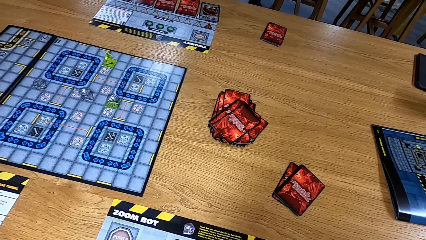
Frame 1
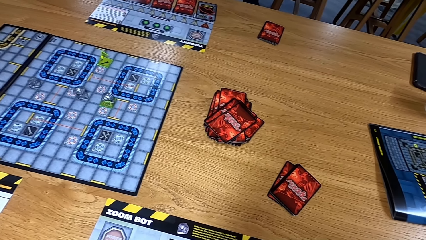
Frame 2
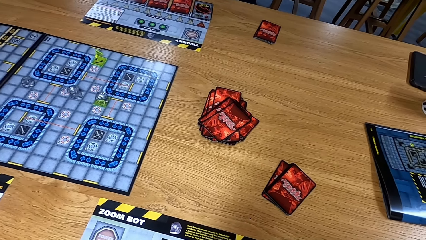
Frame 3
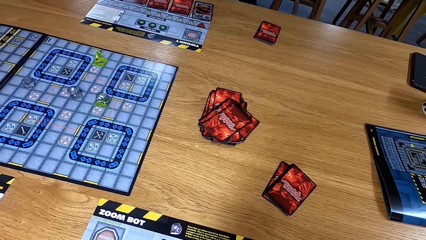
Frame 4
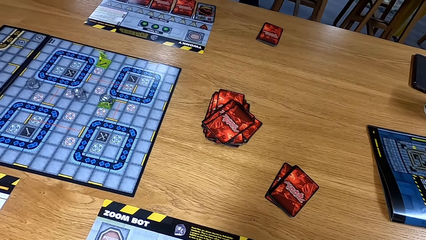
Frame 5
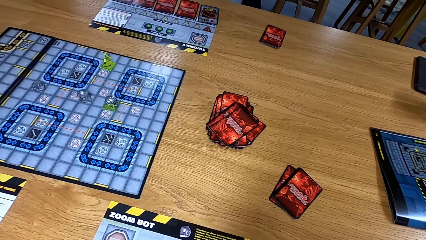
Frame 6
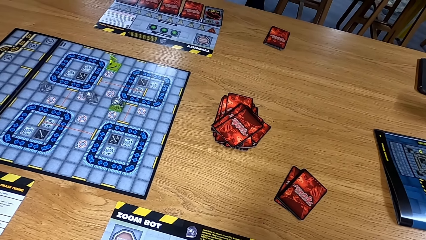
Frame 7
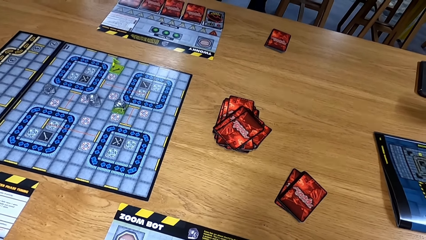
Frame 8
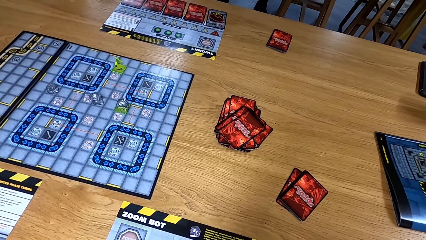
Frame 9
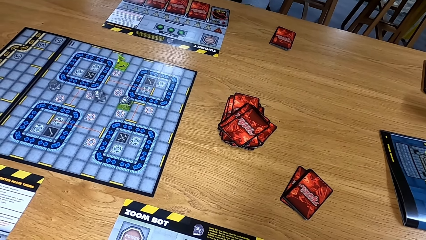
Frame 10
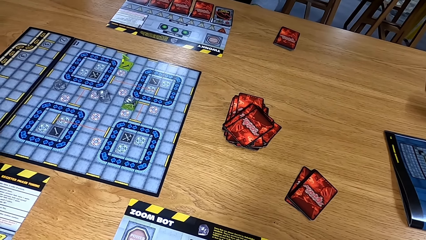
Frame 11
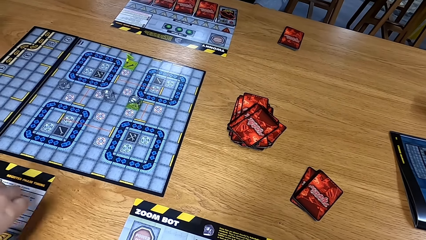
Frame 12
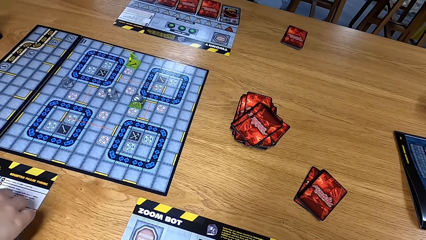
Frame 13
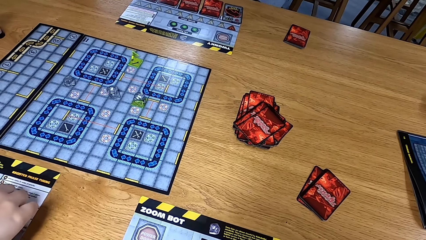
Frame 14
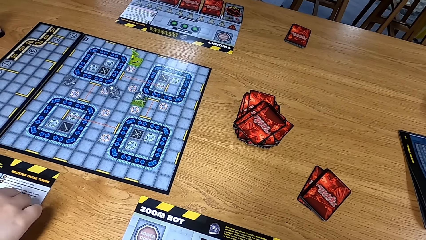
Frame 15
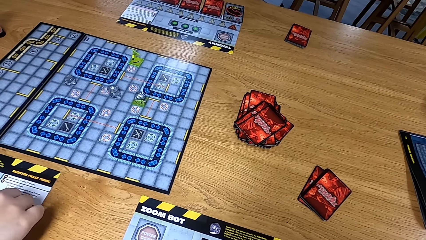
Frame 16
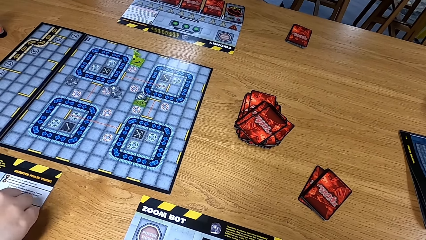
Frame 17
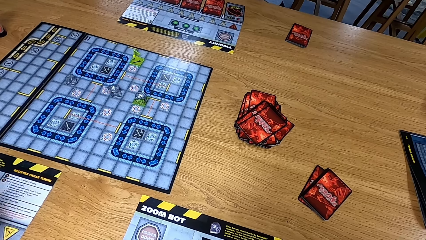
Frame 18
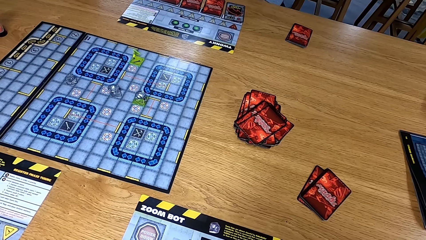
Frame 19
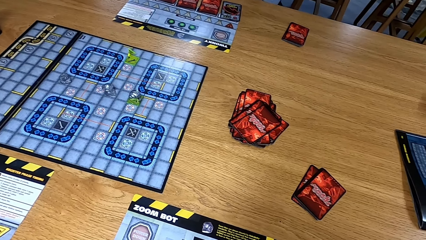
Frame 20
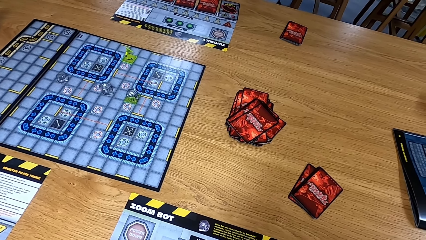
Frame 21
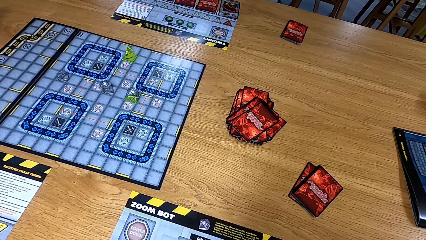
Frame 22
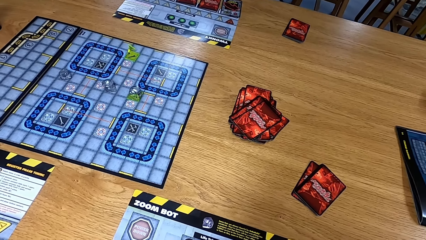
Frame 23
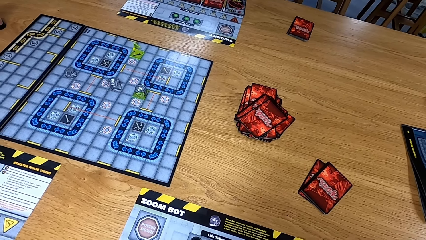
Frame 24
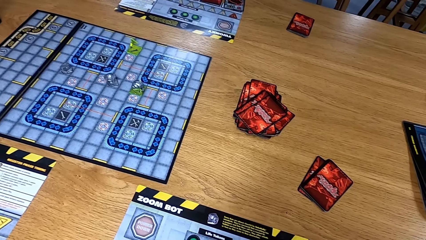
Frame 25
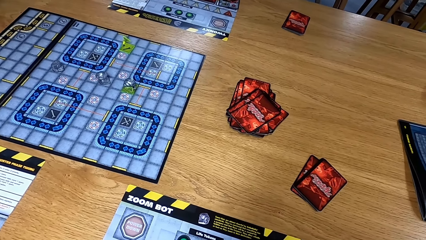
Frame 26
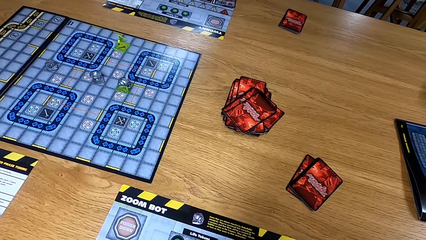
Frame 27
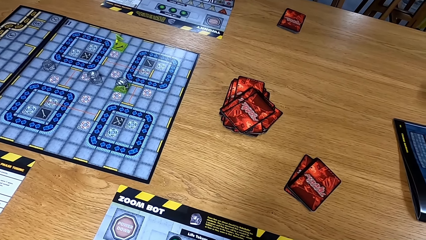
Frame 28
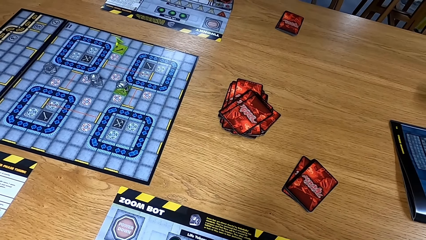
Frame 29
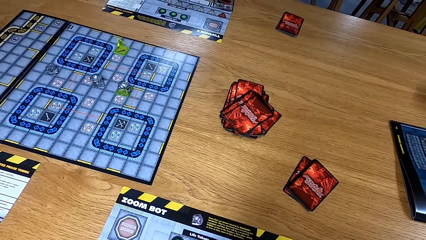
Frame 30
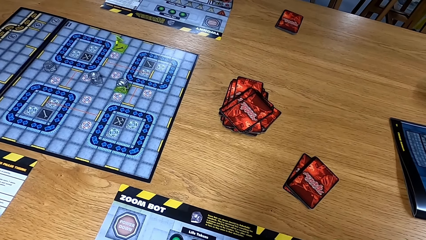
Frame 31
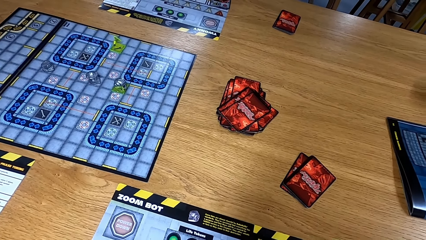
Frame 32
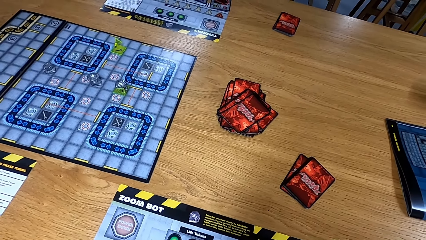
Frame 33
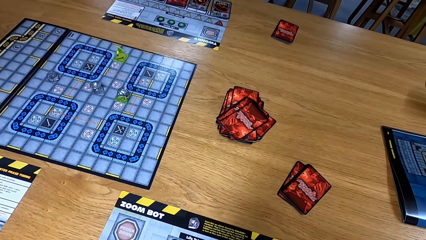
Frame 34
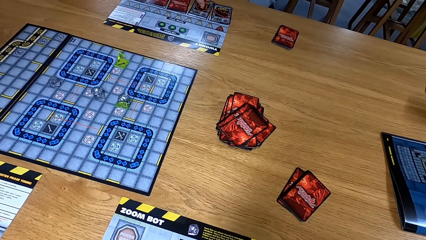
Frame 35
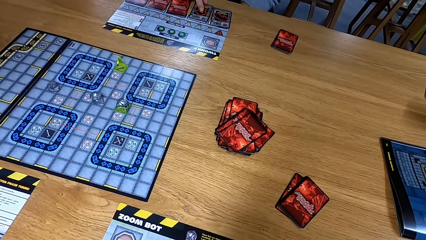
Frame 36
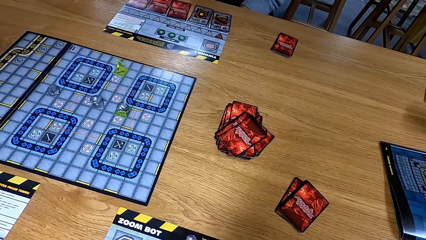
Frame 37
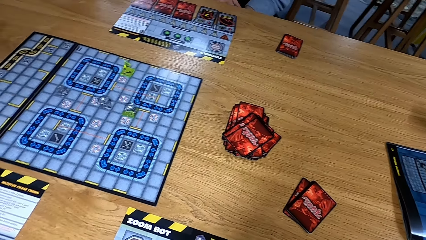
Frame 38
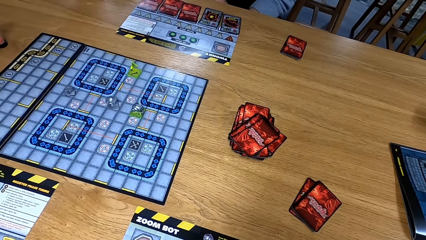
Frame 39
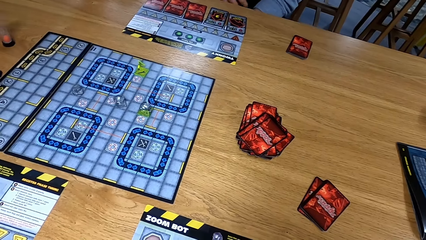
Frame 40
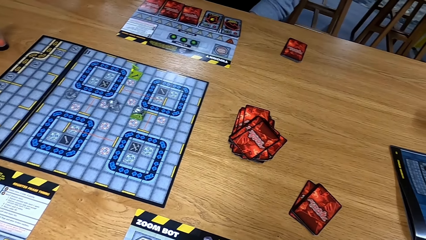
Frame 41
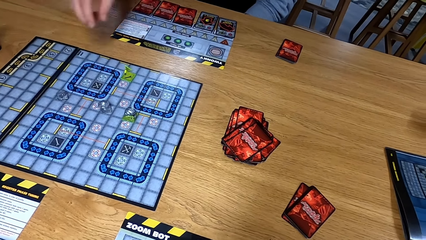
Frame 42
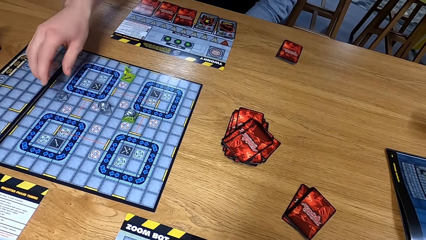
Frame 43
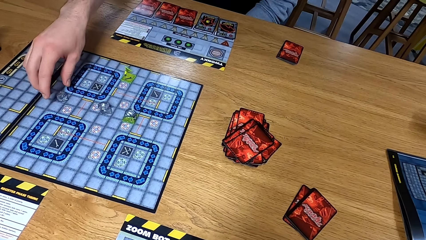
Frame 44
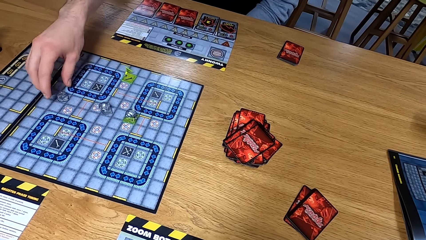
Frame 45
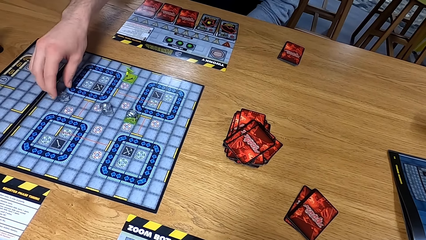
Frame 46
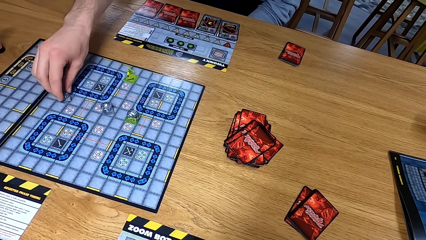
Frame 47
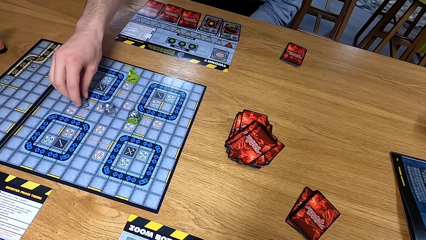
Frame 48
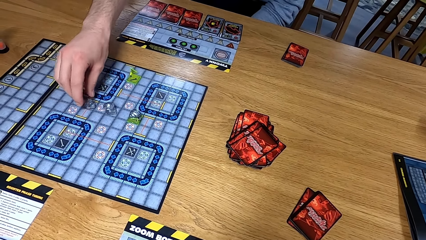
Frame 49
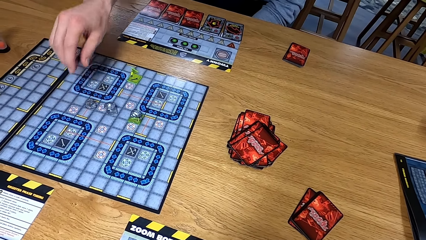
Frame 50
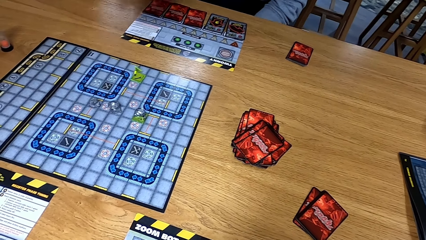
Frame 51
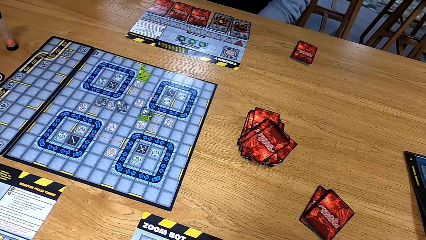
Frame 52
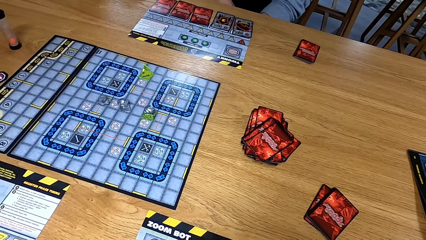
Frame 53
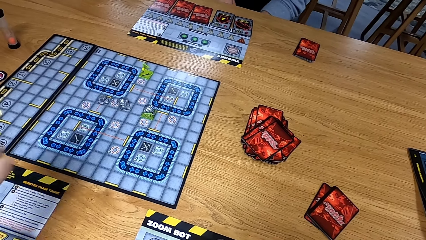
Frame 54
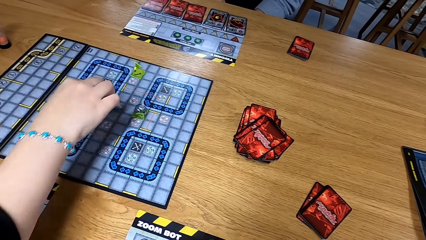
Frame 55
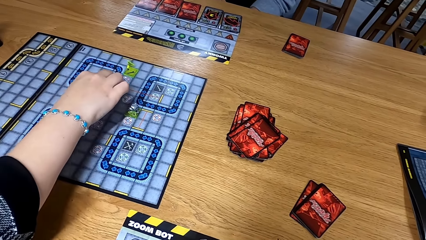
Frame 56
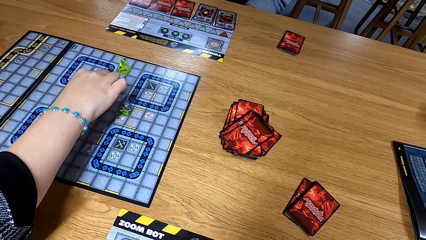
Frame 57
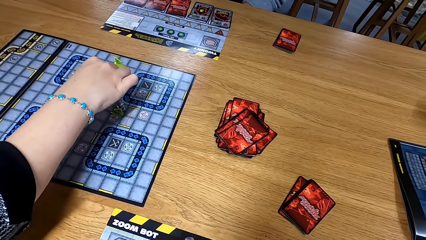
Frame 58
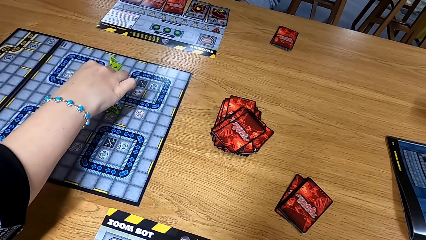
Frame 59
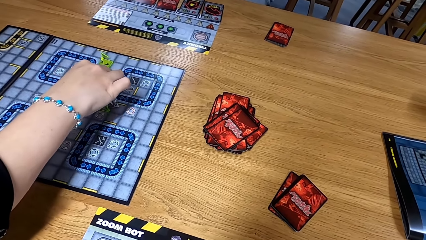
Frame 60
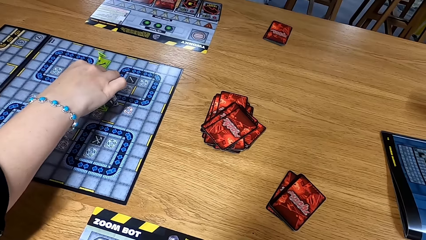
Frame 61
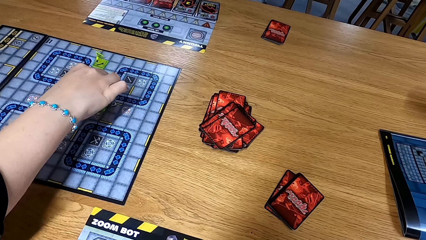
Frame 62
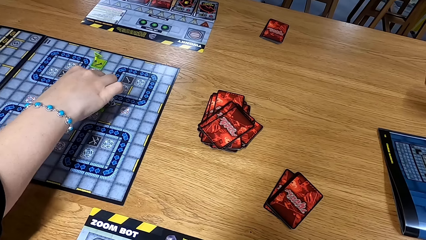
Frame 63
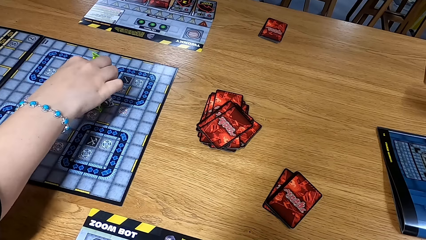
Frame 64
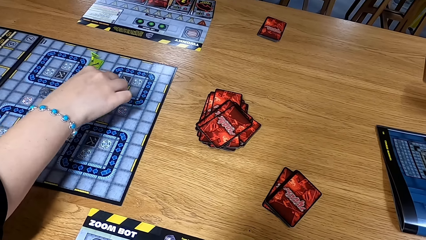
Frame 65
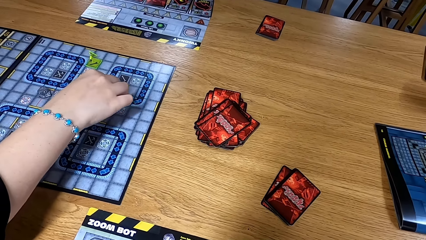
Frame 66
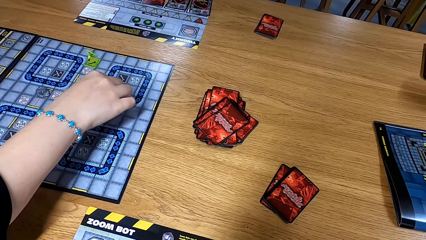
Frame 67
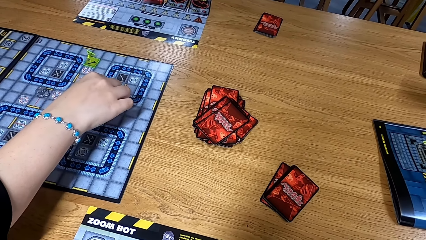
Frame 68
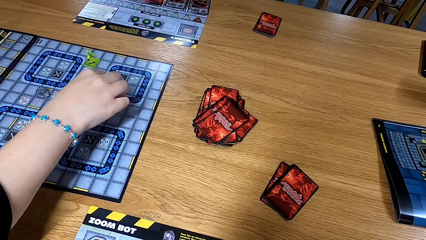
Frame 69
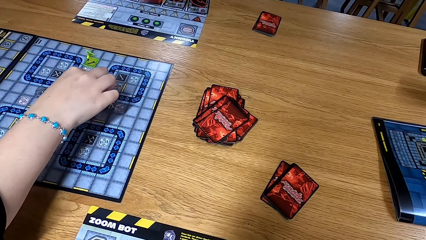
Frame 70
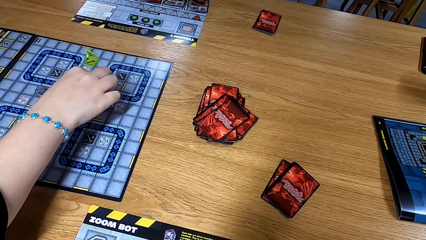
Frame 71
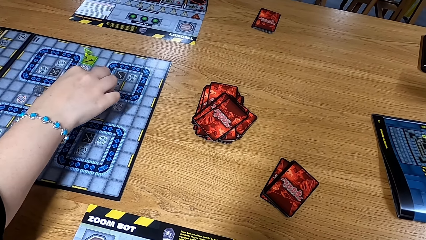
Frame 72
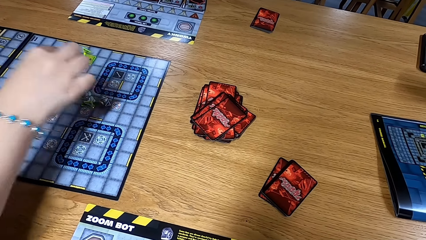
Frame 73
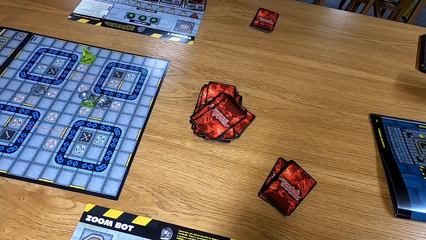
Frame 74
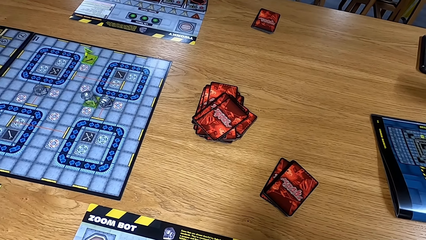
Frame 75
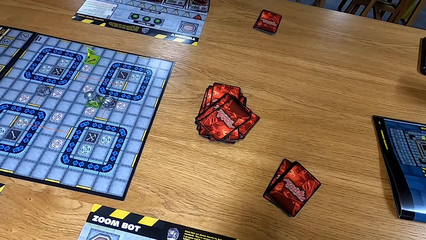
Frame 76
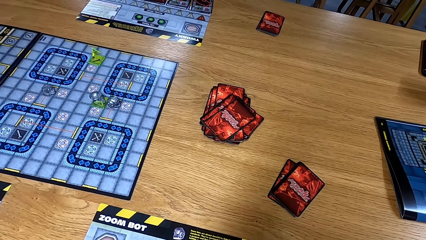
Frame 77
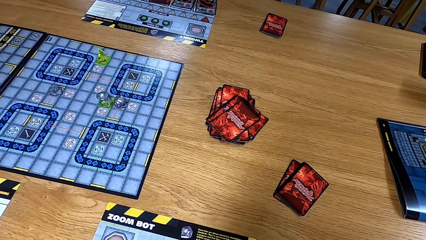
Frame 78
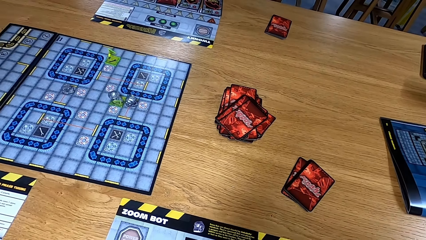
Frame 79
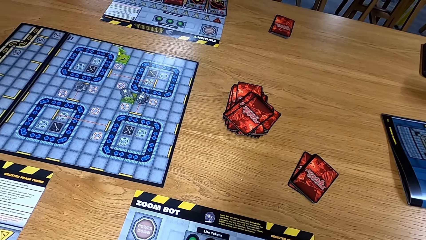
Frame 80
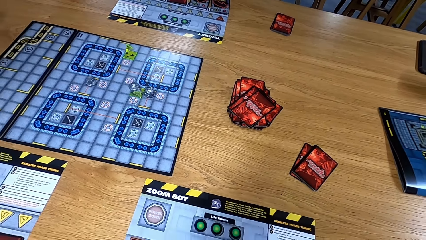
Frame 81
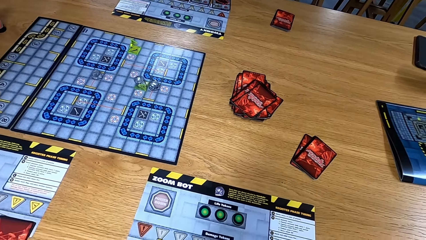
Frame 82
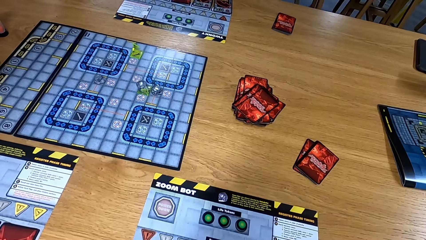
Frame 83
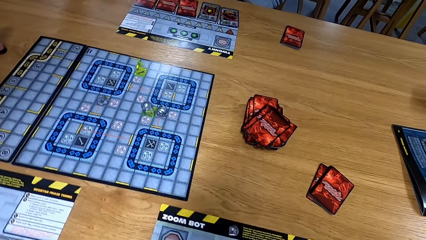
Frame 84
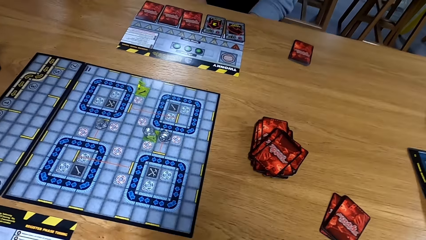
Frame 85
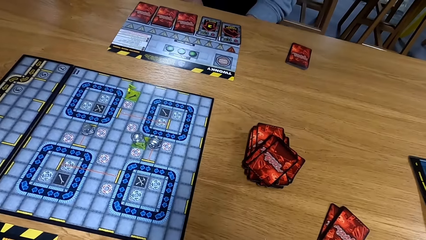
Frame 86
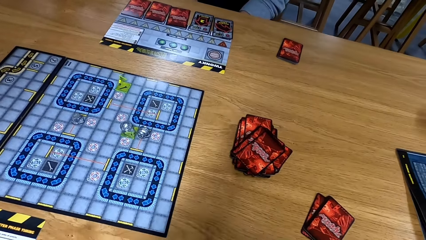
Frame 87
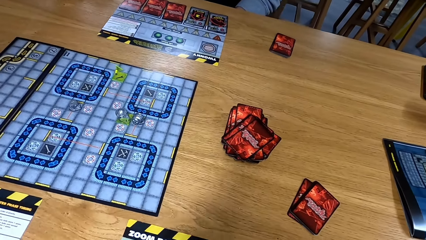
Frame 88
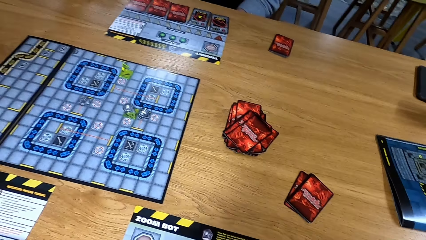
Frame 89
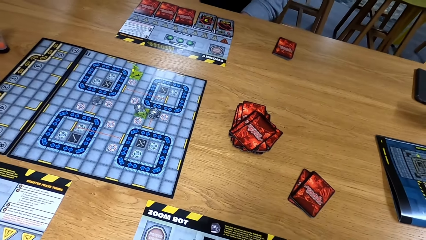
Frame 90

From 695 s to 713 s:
The camera wearer looks at the table. A man puts a hand on the table. The camera wearer looks at the table. Another man moves the dice or path tile on the game board. The other man moves the dice again. The first man moves the path tile on the game board. The camera wearer looks at the table.
